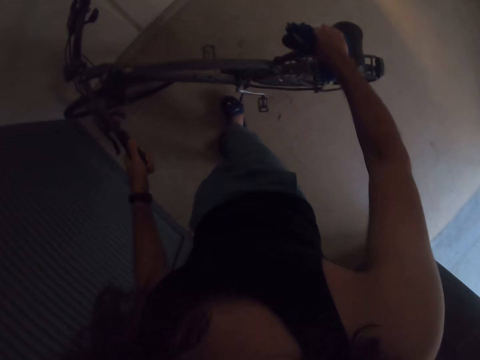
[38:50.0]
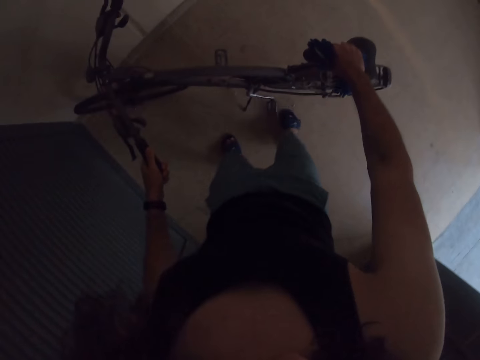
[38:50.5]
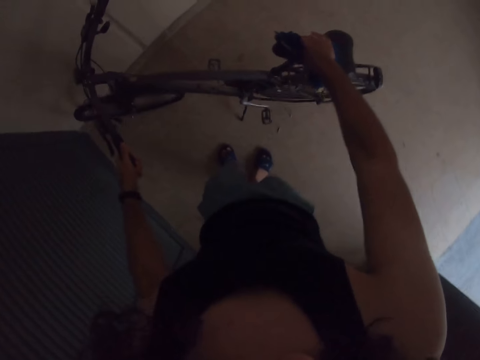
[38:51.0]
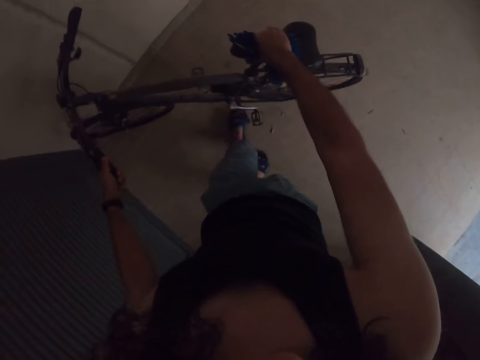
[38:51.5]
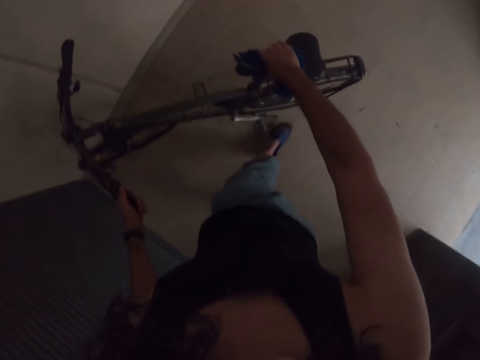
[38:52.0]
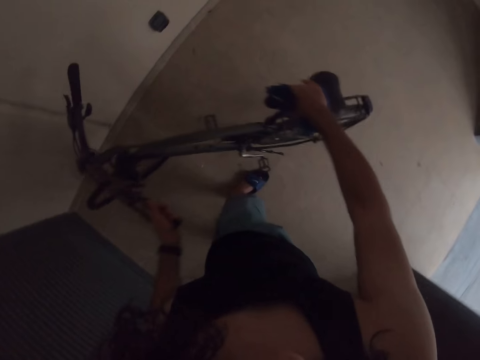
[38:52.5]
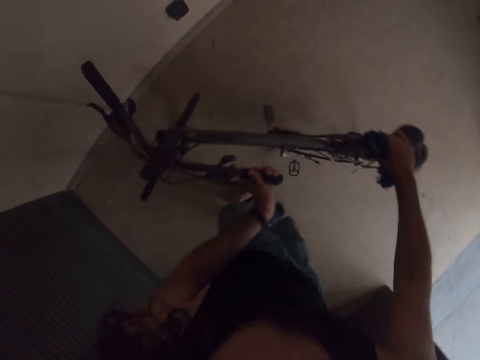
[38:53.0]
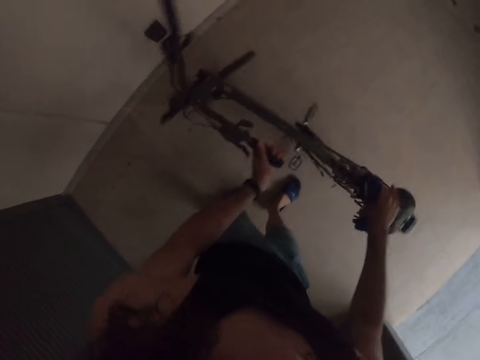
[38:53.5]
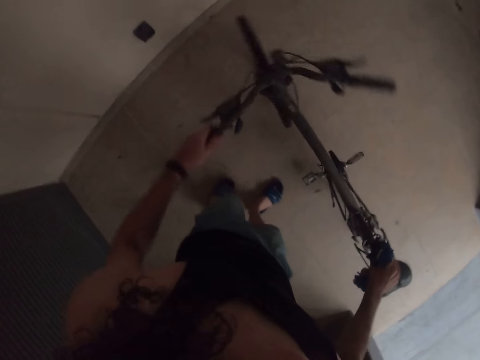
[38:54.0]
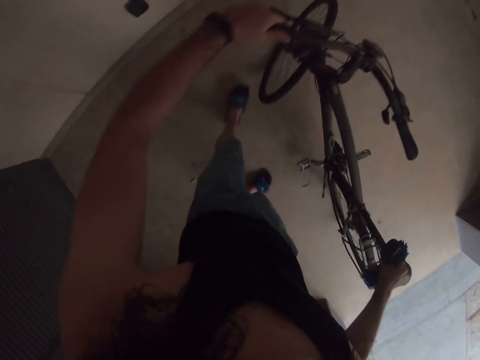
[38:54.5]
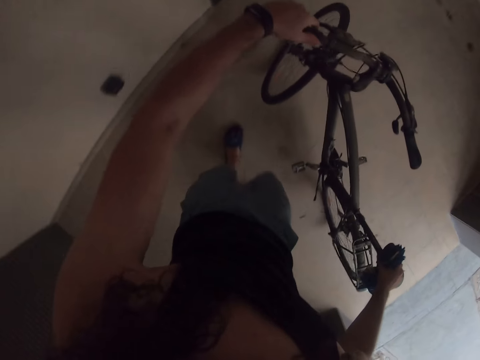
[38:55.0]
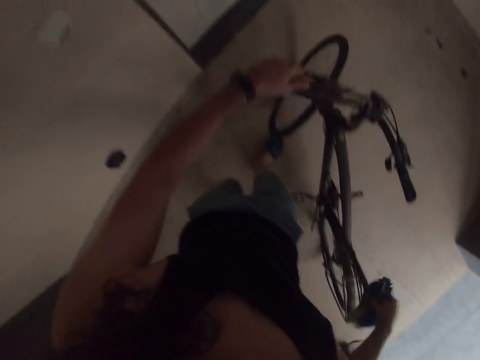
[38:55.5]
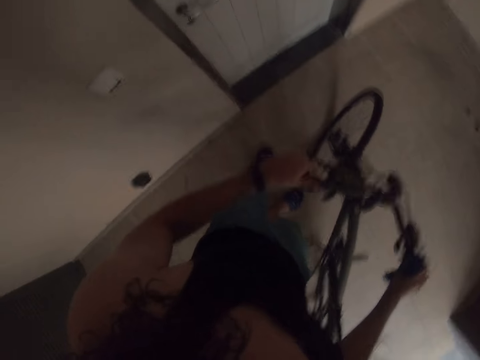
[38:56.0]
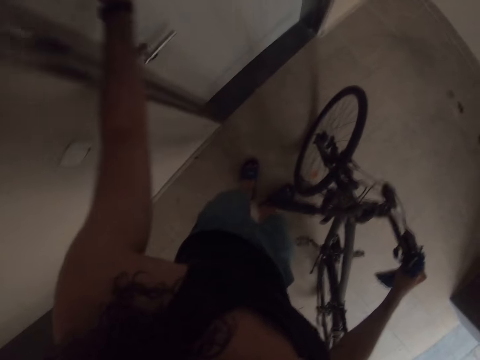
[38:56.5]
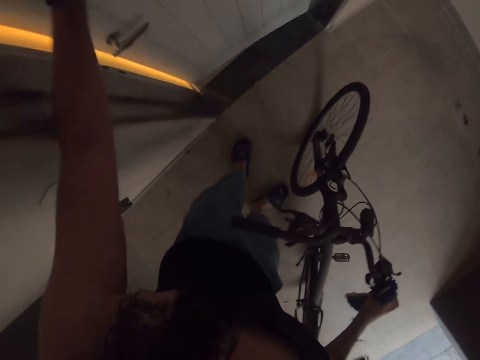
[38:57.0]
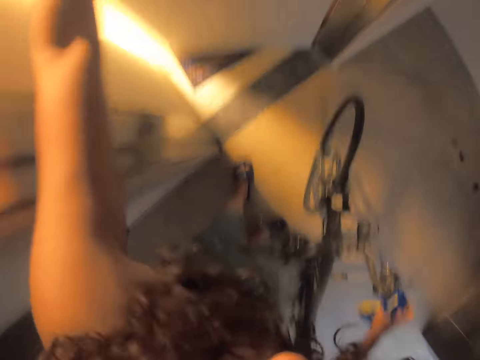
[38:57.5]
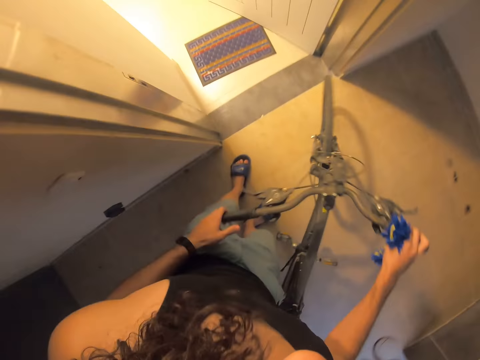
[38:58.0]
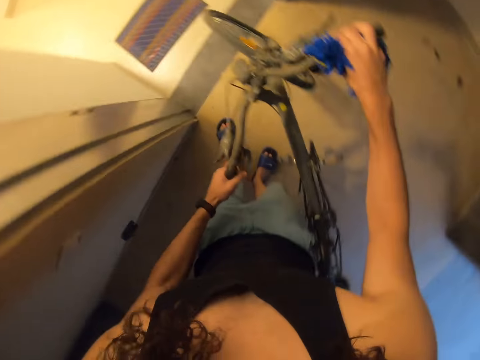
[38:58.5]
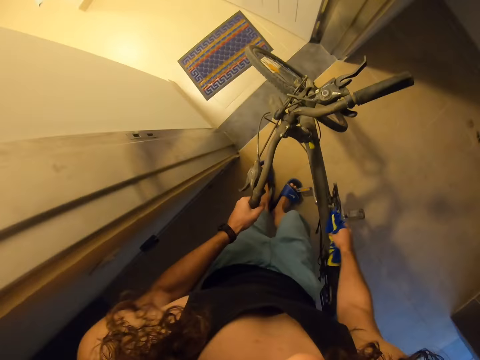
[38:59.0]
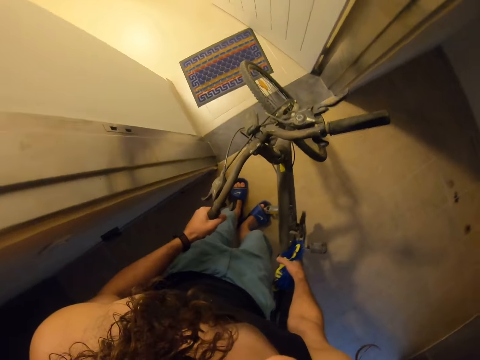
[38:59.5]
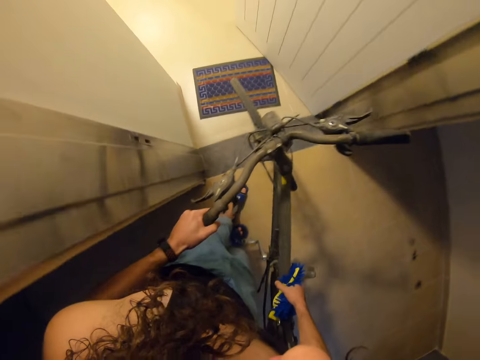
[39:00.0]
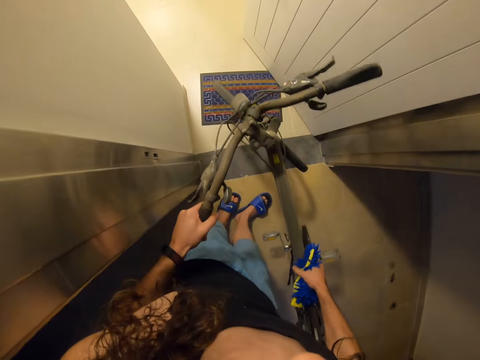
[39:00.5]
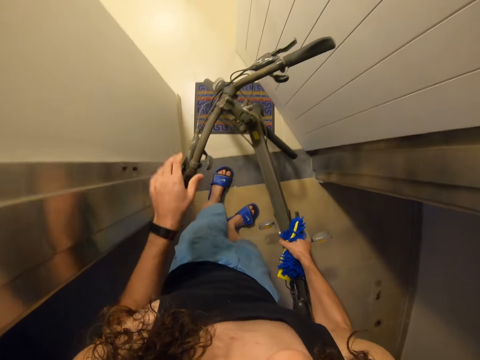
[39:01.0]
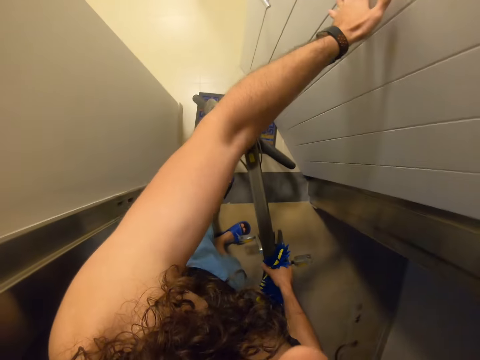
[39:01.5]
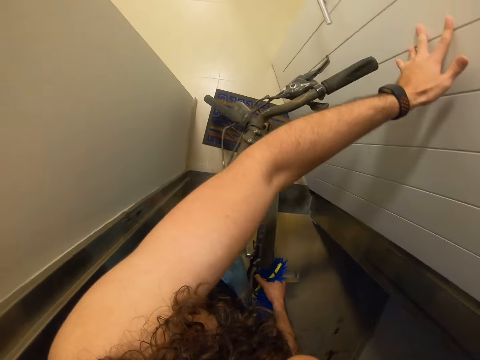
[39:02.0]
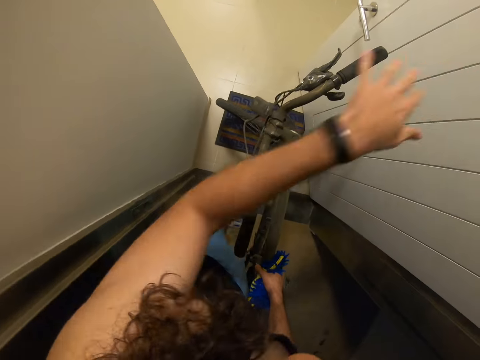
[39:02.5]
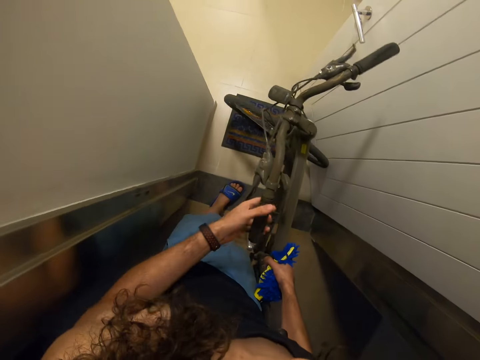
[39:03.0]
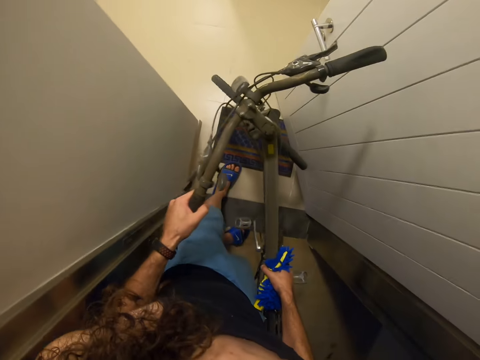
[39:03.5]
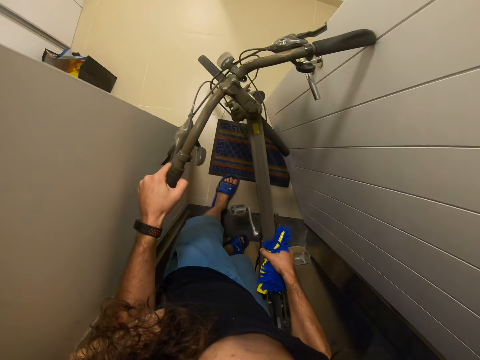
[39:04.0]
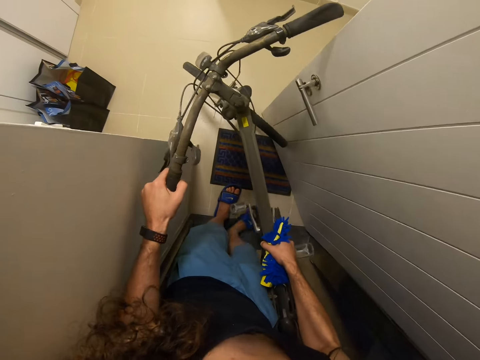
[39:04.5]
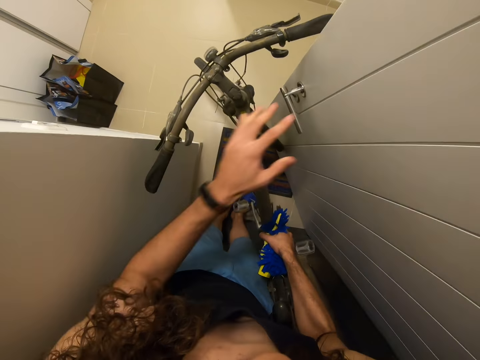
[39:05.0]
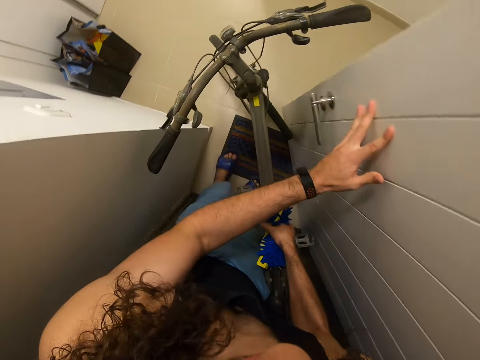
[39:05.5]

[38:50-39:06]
The camera wearer rides the bicycle. They take the bicycle to the toilet. They open the door. They lift the bicycle. They push the door.

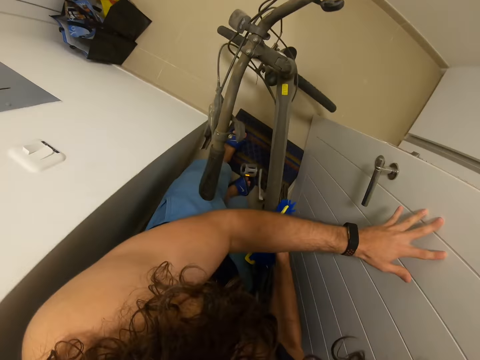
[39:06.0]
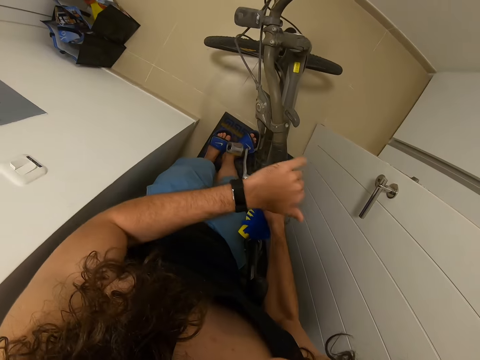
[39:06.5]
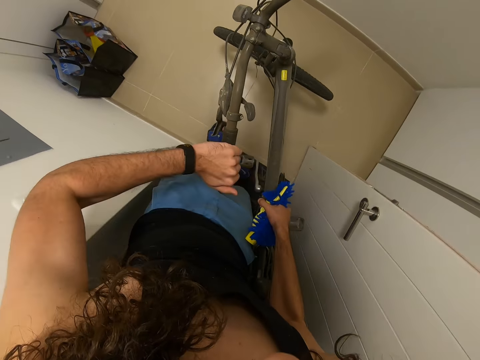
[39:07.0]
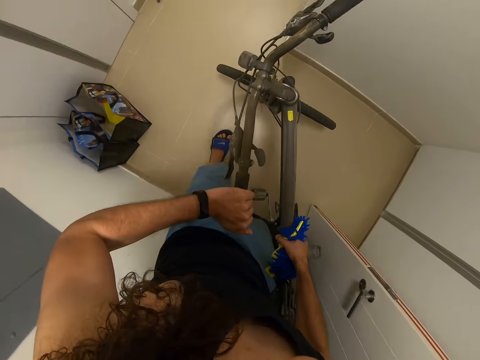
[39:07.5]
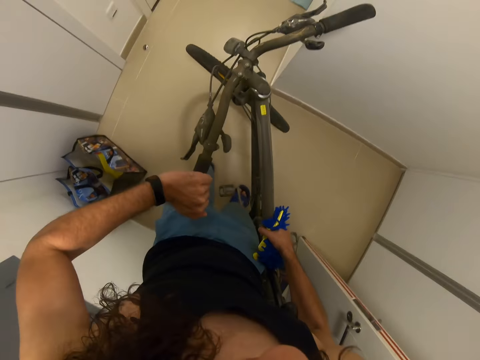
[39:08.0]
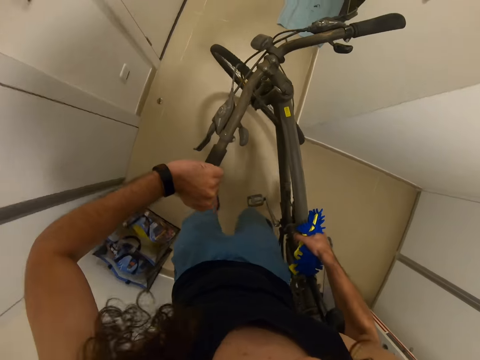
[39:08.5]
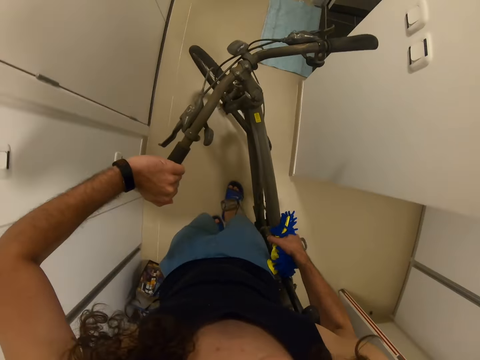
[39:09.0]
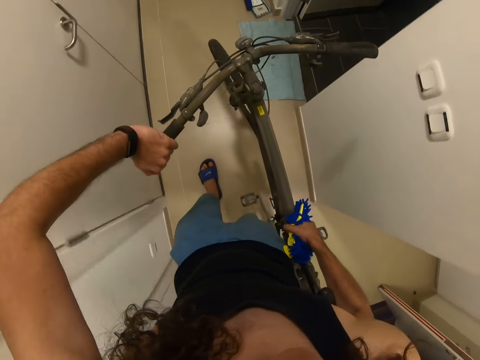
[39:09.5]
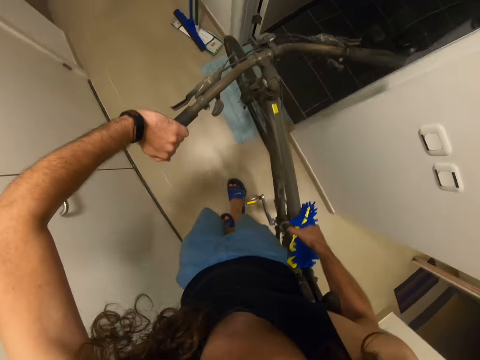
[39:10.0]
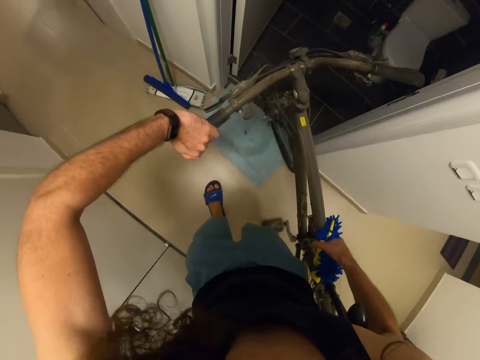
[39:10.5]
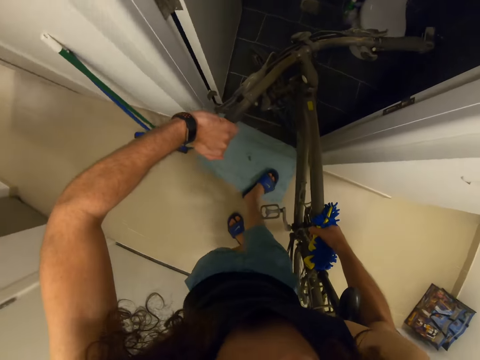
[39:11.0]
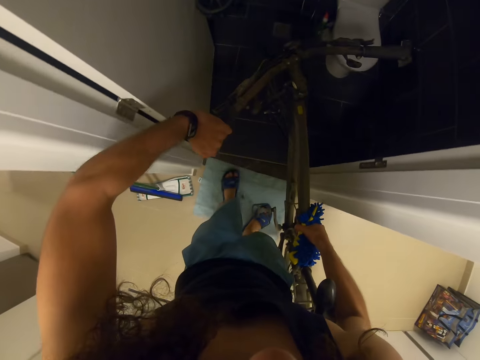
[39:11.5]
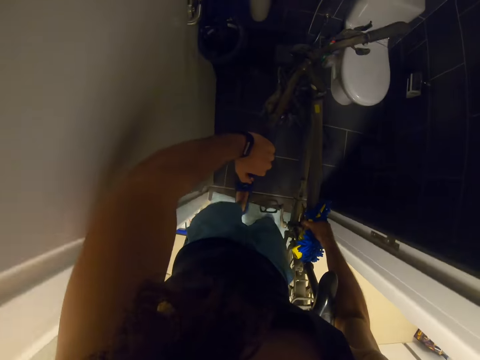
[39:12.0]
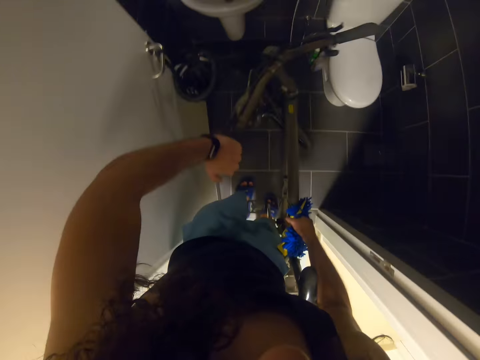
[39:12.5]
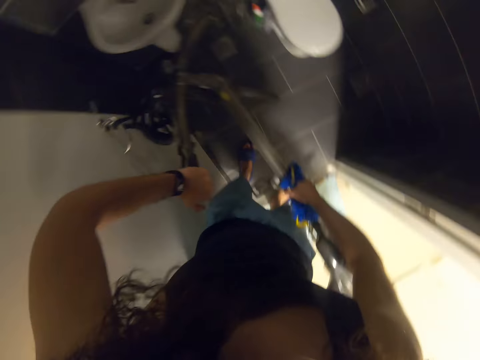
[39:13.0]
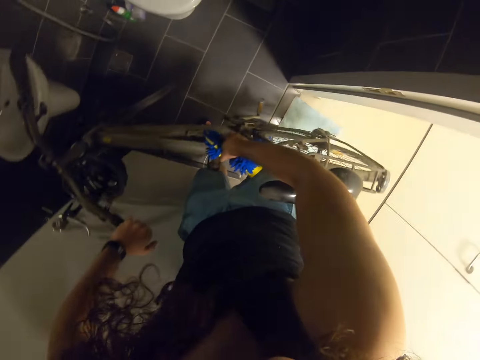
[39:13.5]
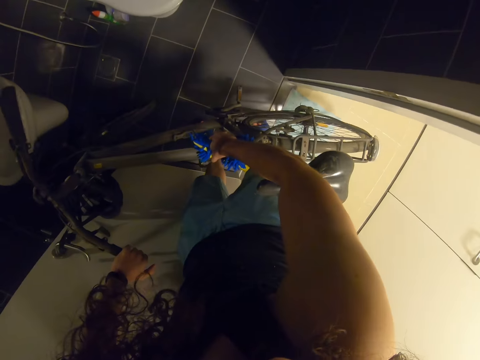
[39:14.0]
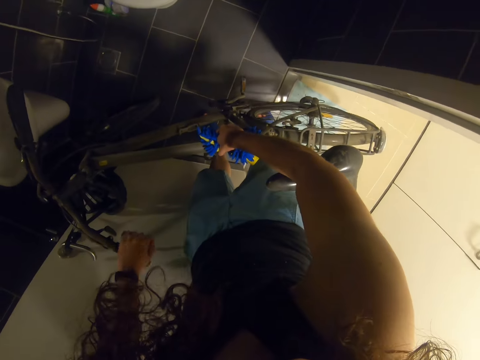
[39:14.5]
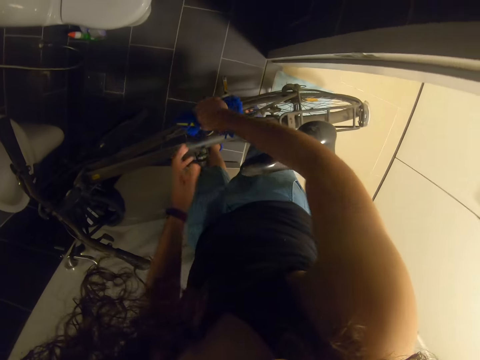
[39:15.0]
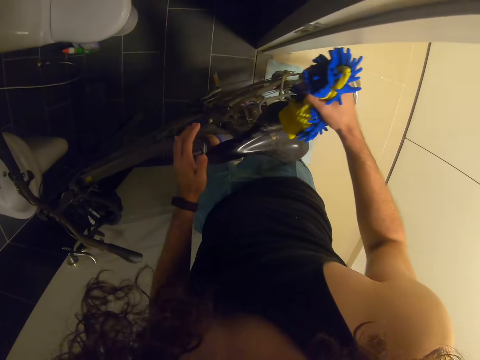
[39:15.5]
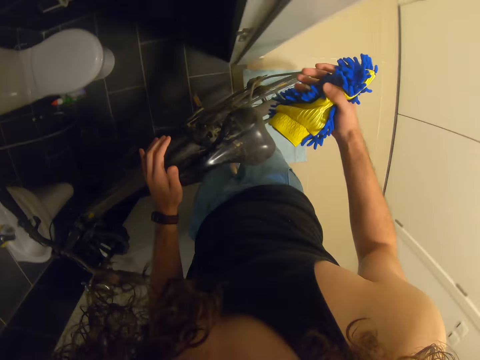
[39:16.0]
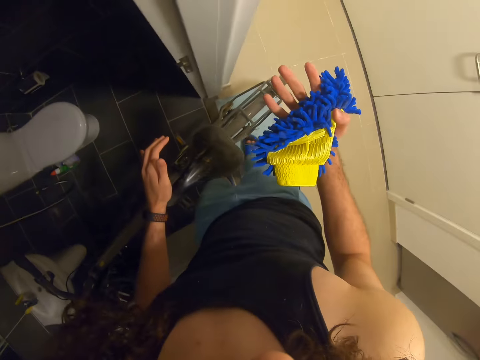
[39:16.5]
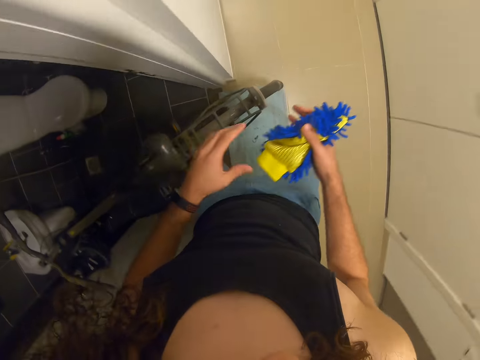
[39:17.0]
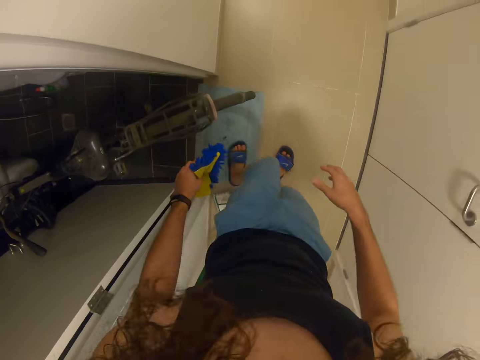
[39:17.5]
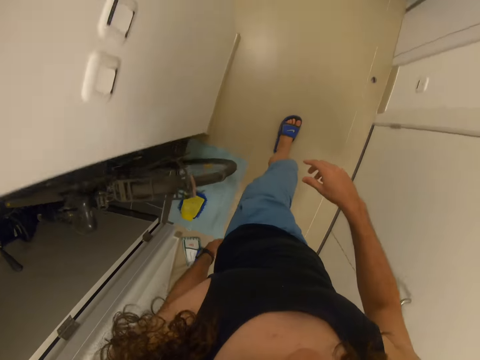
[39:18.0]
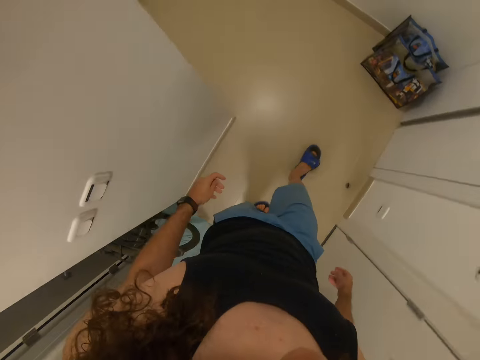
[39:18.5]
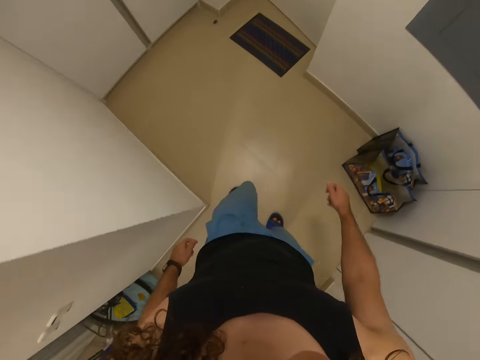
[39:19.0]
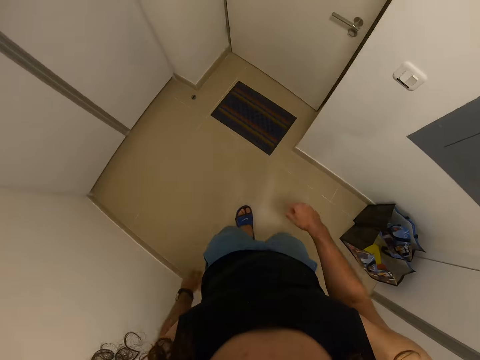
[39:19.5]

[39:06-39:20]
The camera wearer drops the bicycle. He observes his hands. He walks in the room. He puts the brush glove on the floor.
